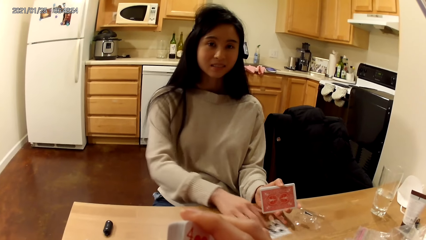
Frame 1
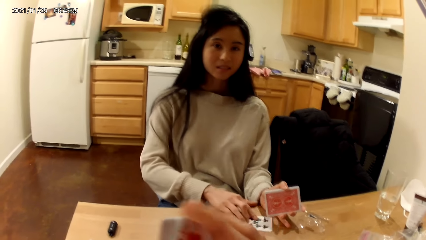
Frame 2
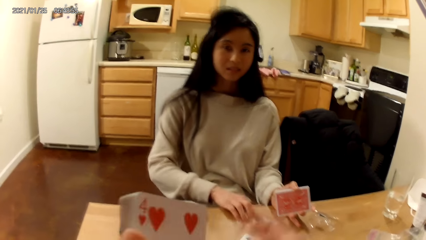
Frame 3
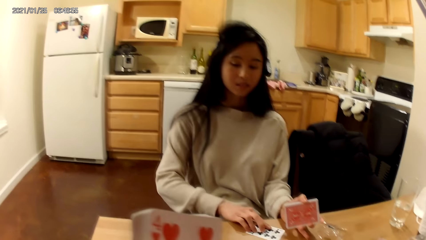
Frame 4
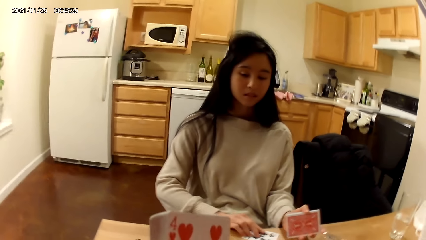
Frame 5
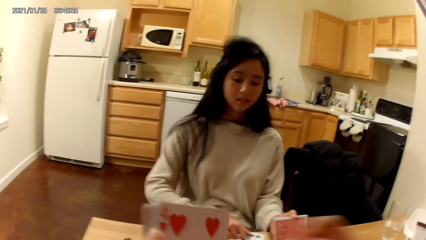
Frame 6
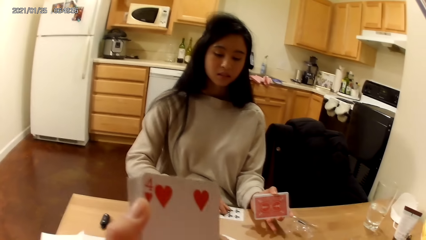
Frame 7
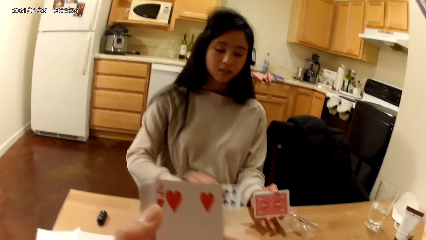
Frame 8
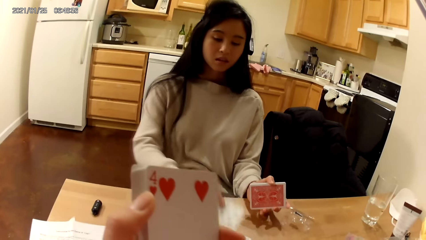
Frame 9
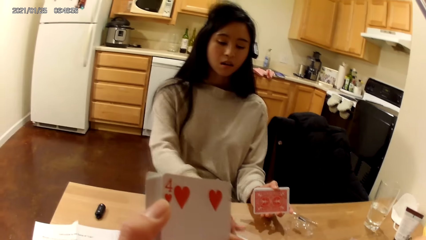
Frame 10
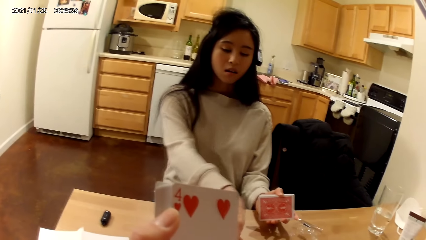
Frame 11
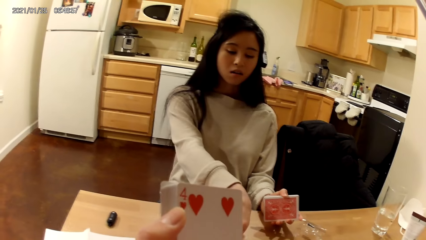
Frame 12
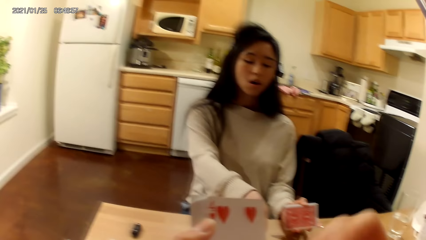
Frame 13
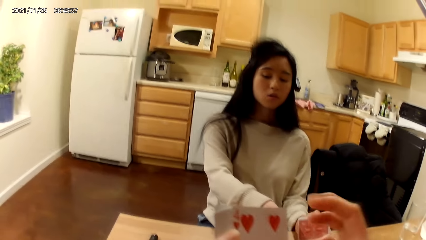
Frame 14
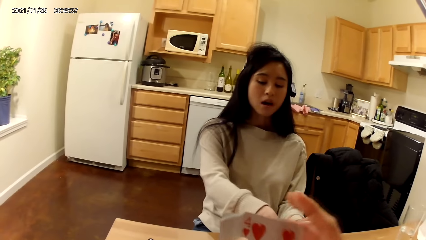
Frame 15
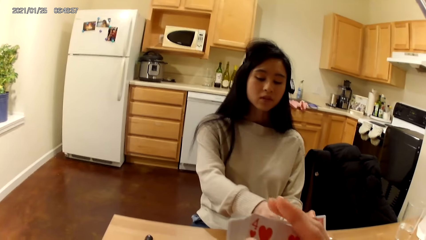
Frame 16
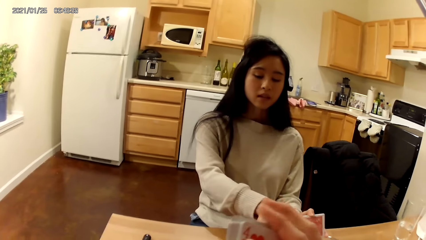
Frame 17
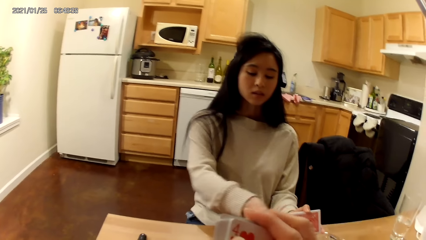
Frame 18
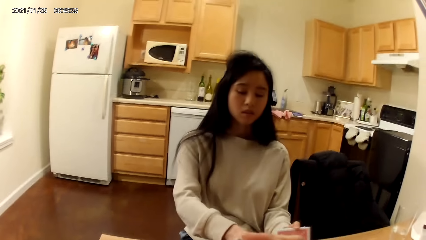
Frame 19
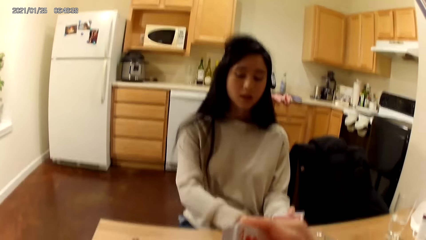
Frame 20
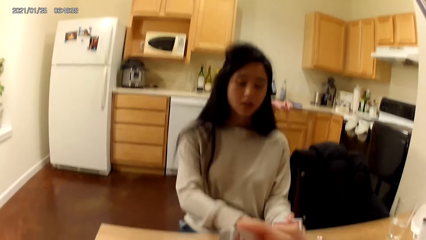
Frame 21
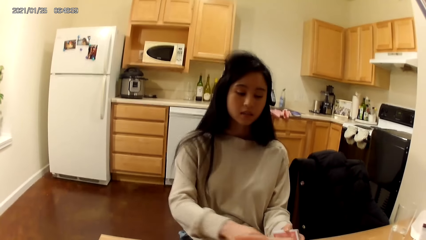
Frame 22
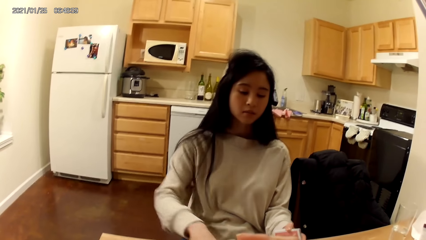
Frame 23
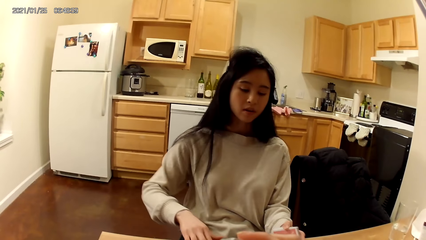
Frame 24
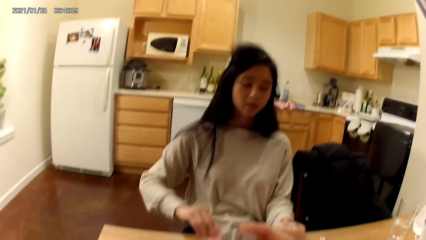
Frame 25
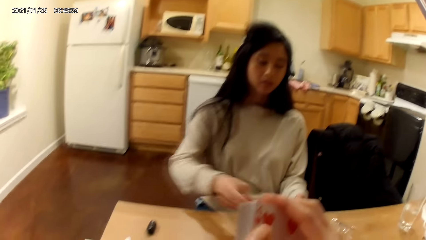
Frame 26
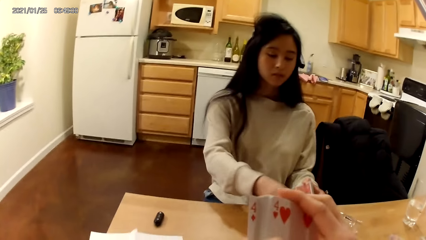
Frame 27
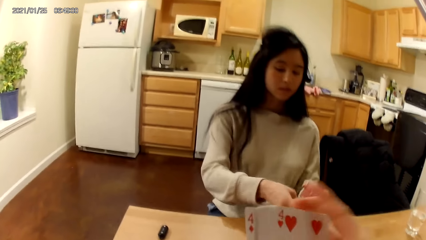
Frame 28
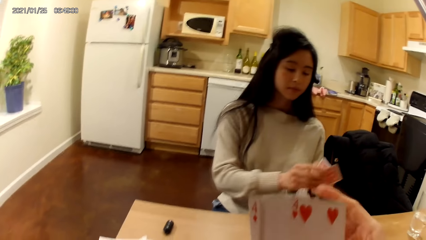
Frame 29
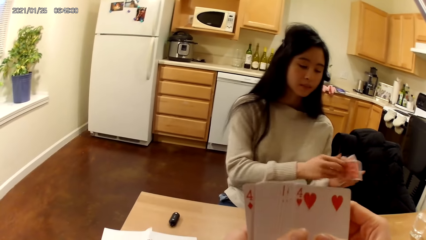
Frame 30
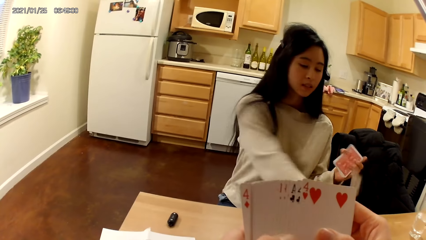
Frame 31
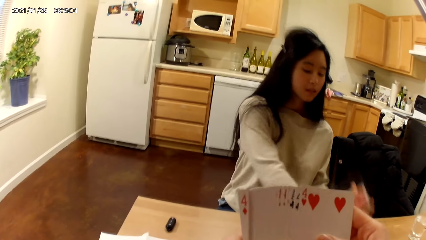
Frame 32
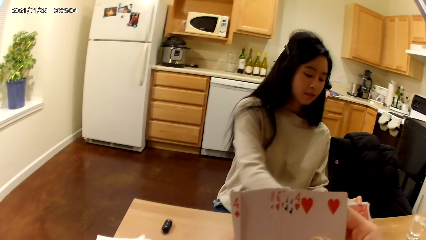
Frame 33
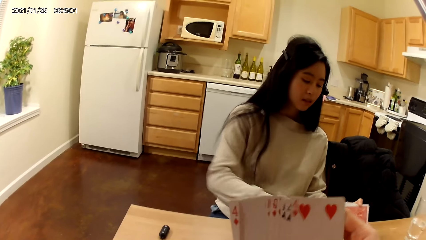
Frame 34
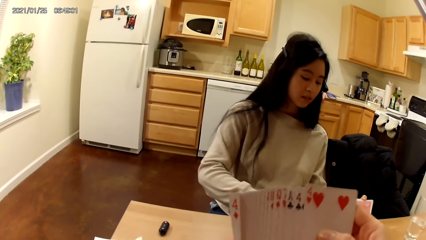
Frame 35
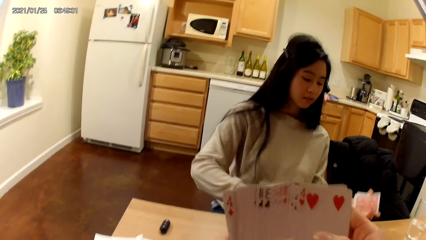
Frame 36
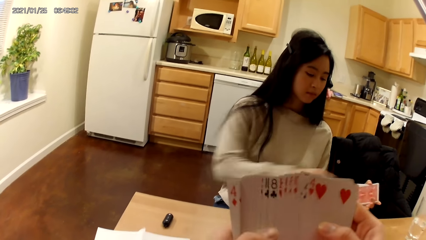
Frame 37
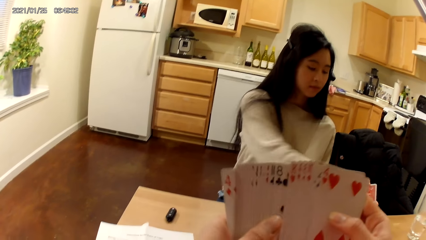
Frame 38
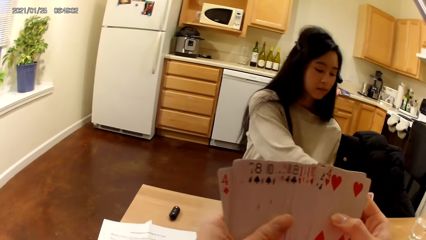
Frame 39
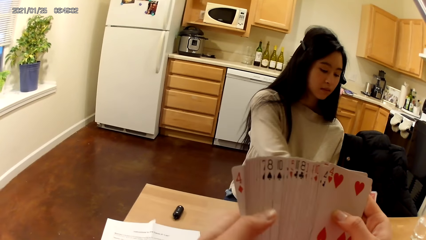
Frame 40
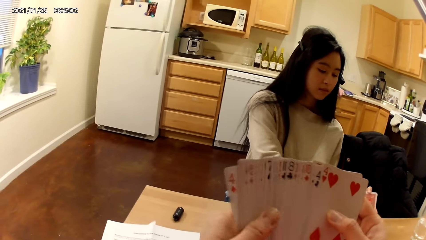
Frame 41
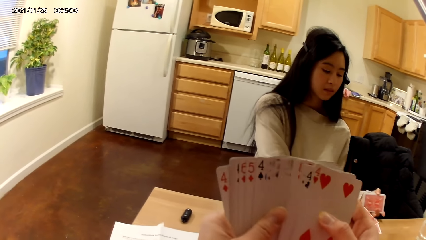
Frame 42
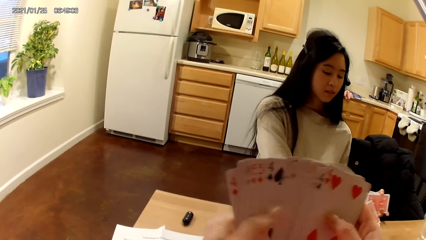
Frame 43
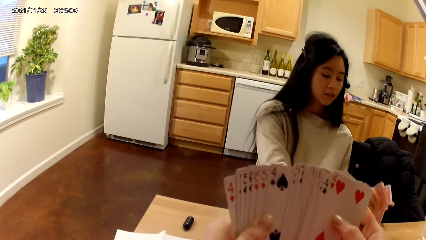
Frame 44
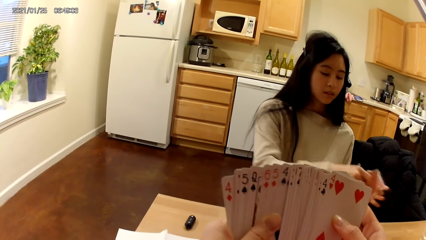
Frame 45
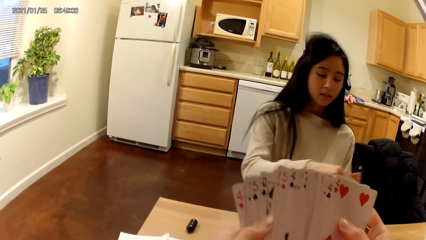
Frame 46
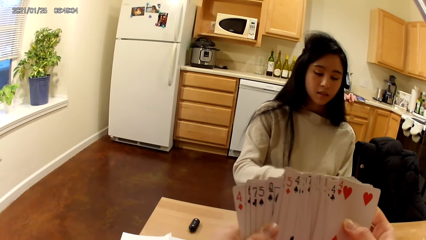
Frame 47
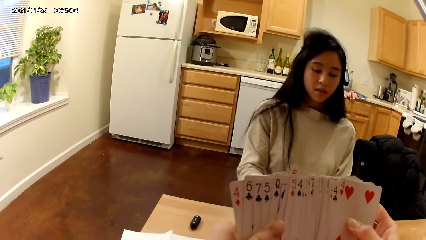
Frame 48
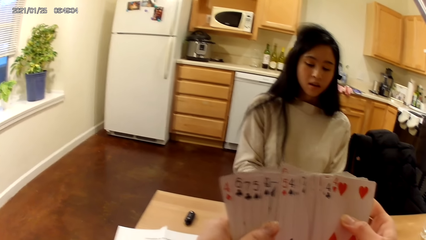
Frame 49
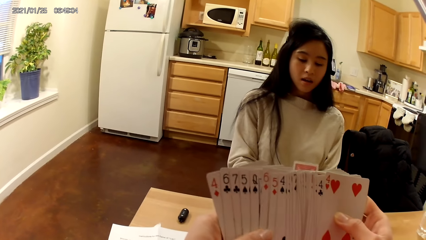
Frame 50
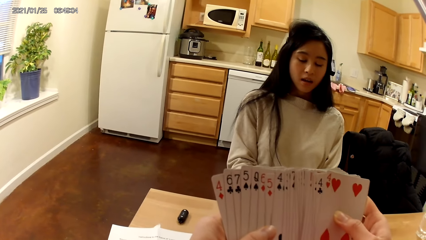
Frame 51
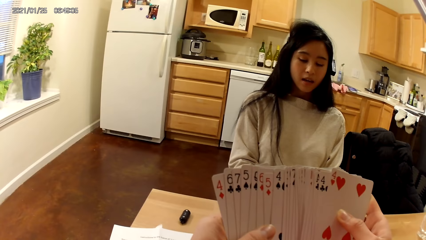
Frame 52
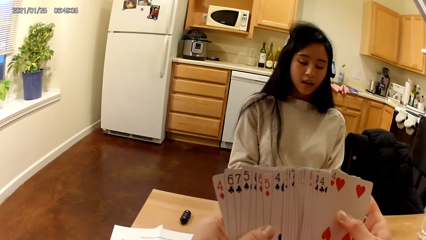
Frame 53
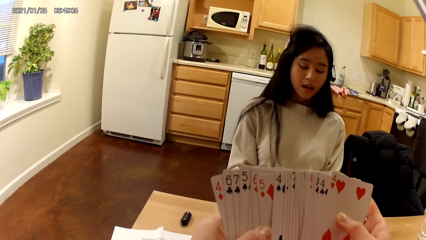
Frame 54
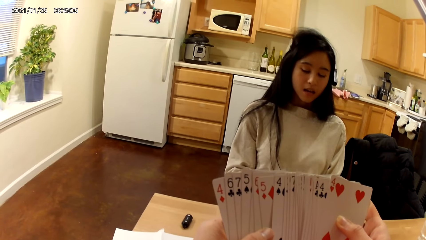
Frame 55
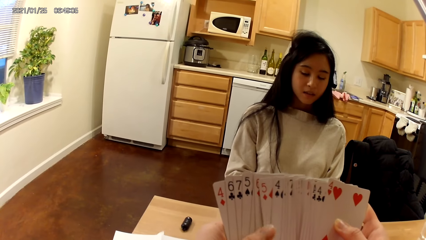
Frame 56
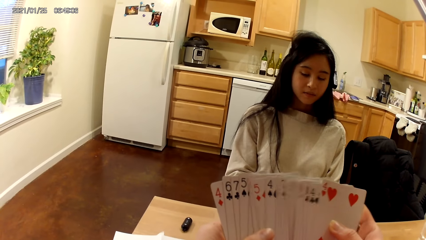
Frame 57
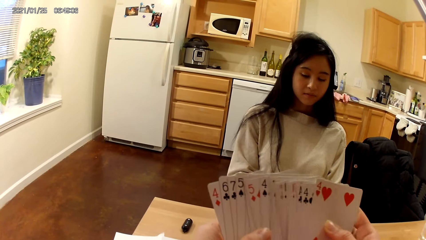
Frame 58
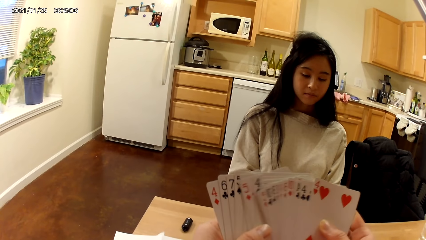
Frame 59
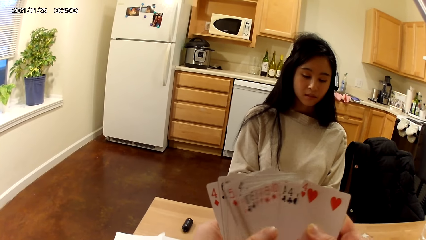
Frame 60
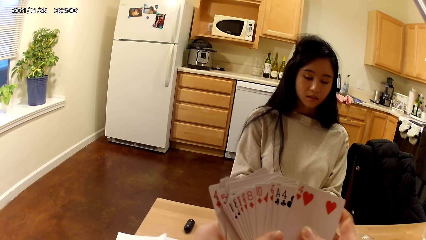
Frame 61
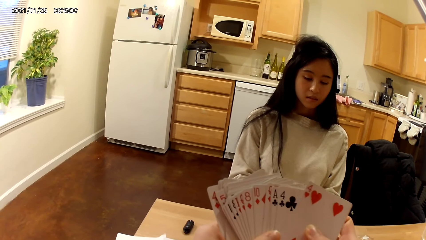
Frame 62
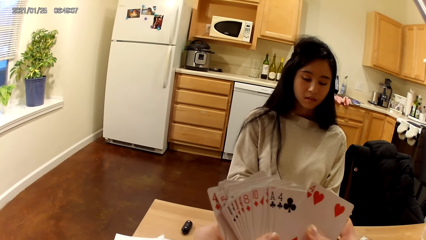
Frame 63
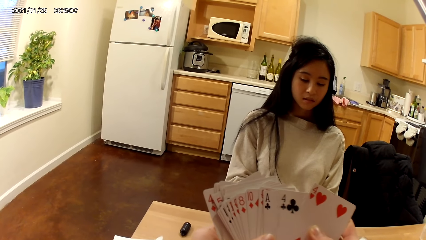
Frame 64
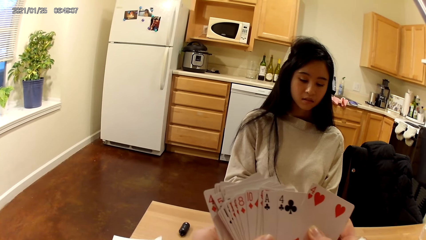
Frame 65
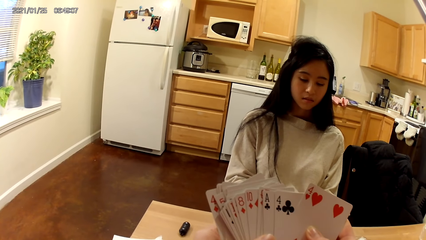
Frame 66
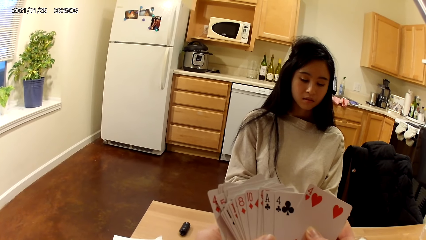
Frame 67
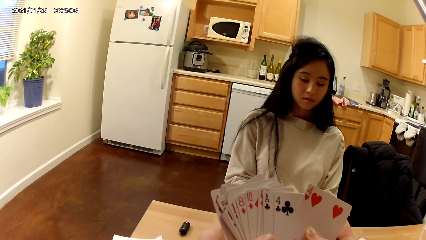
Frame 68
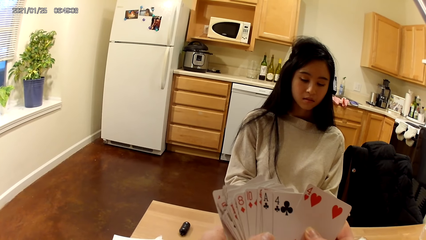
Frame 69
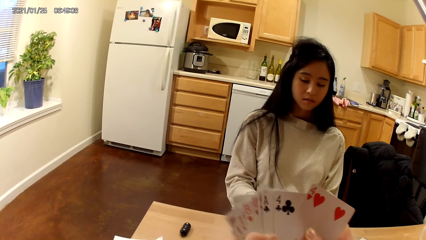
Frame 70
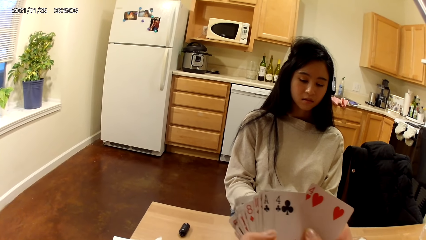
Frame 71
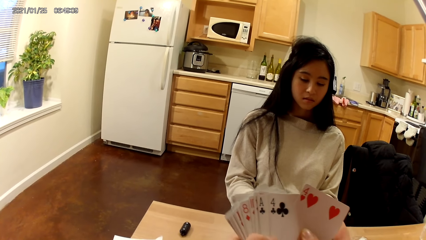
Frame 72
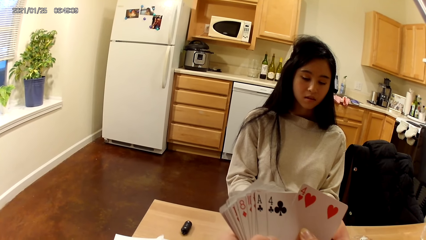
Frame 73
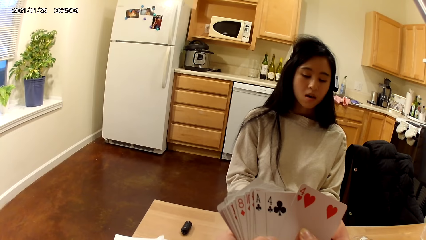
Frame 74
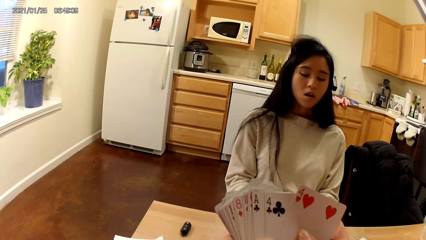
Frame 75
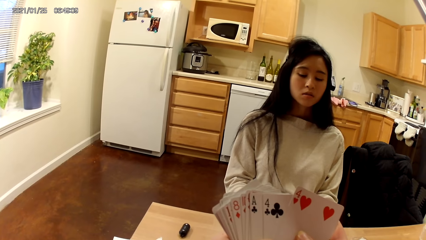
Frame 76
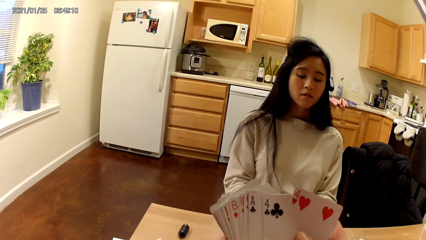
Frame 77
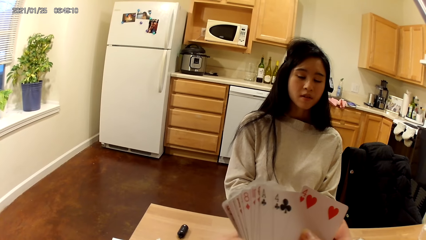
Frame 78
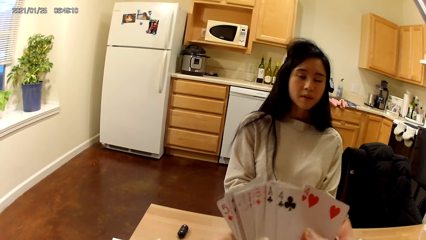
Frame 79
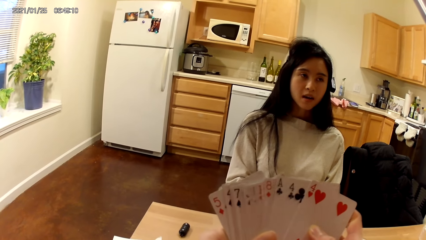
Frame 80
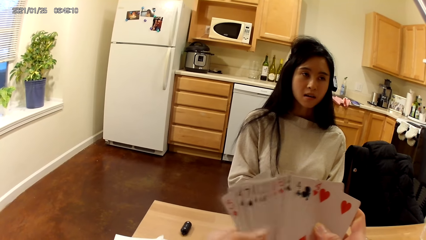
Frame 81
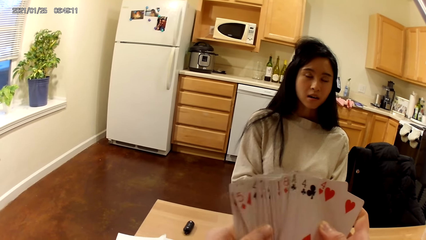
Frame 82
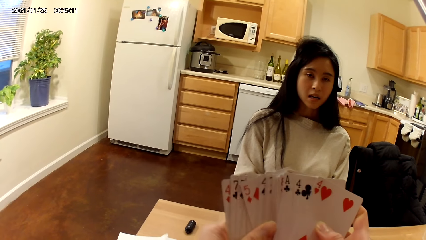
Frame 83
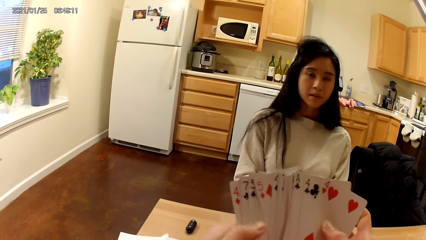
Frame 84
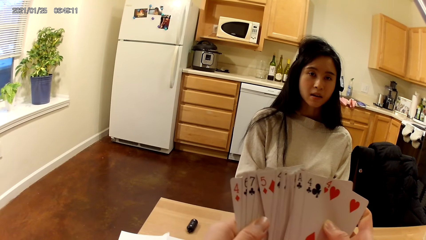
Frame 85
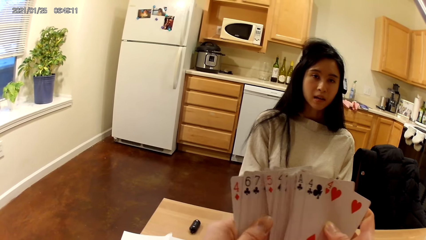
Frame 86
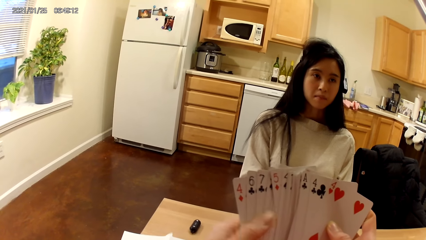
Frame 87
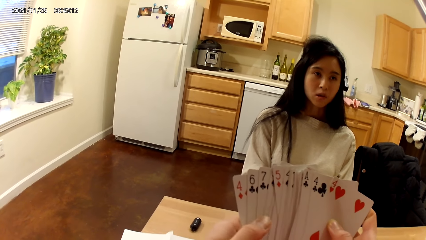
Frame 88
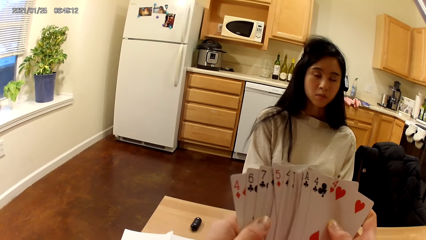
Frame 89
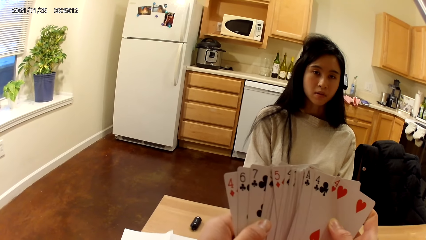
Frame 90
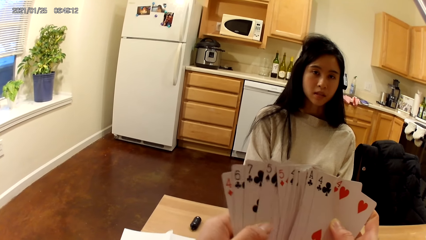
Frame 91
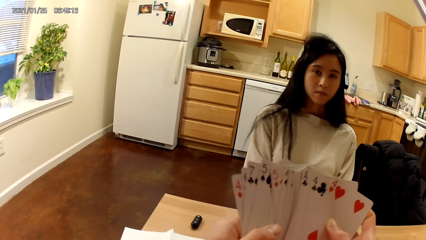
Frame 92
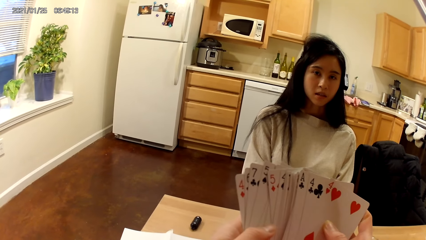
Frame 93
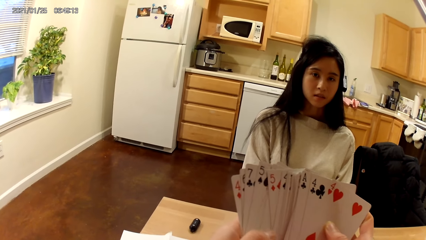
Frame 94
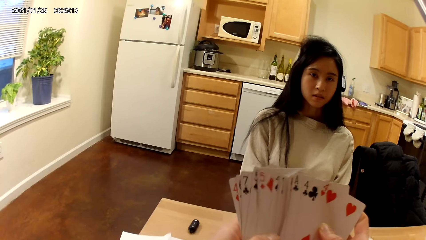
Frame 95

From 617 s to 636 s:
The camera wearer touches her face with her right hand. A woman collects the cards. The camera wearer moves the hand from the card. She holds the deck of playing cards face up to her with both hands. The woman takes a face down playing card from the table with her right hand and tucks the playing card into the playing cards in her left hand with her right hand. The camera wearer spreads the playing cards in her hands with both hands. The woman takes a face down playing card from the table with her right hand. The camera wearer arranges the card. The woman tucks the playing card into the playing cards in her left hand with her right hand and holds the deck of playing cards face up to her with both hands.
